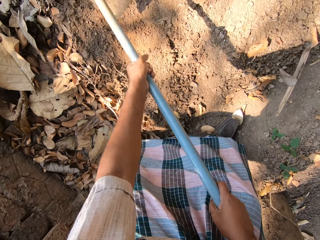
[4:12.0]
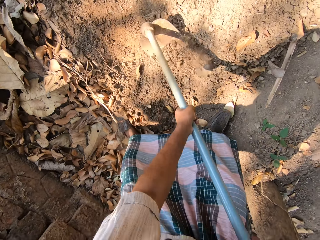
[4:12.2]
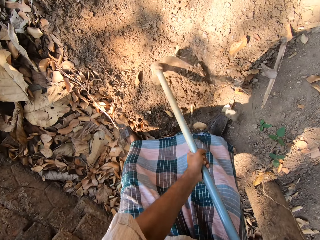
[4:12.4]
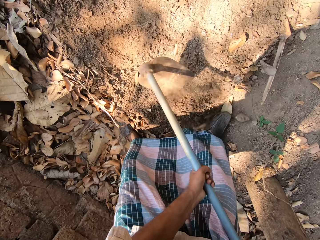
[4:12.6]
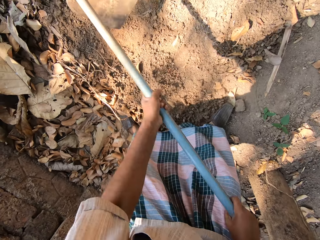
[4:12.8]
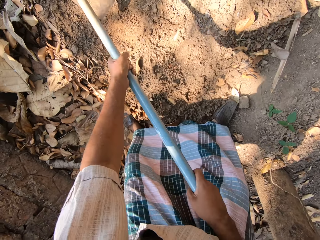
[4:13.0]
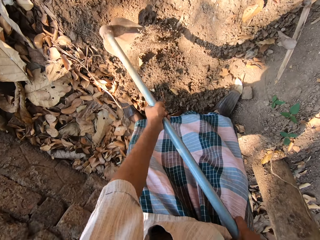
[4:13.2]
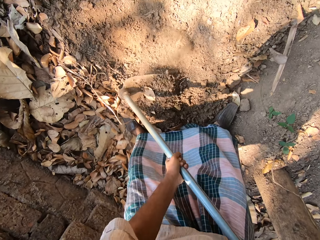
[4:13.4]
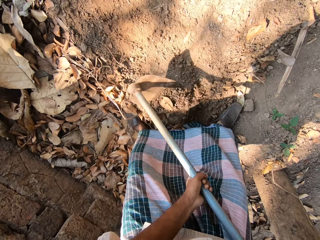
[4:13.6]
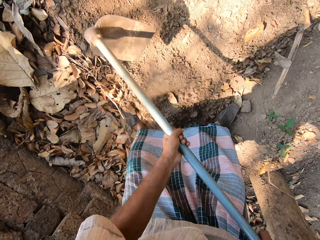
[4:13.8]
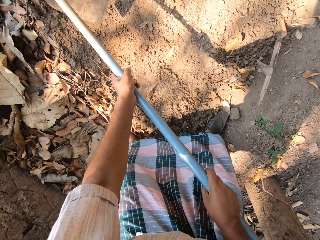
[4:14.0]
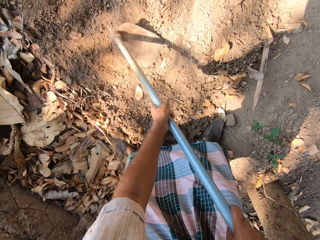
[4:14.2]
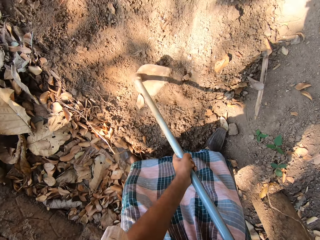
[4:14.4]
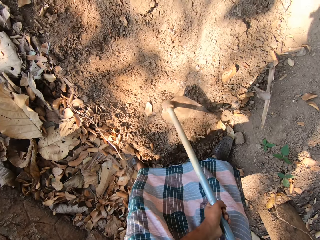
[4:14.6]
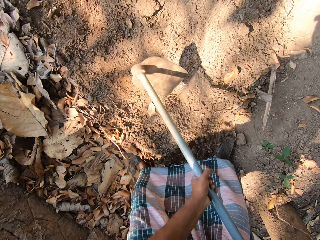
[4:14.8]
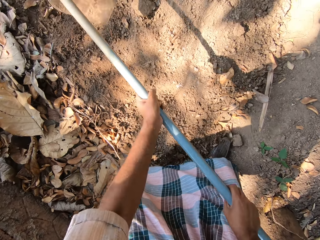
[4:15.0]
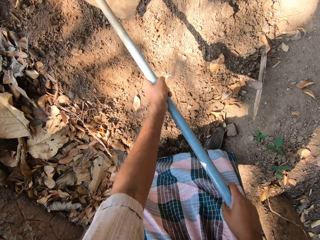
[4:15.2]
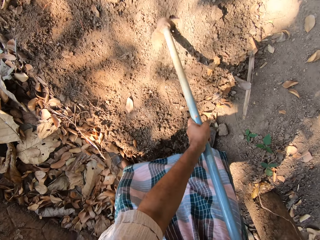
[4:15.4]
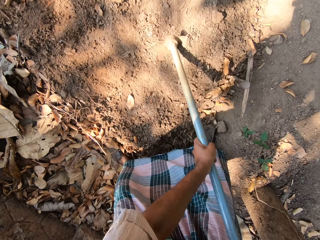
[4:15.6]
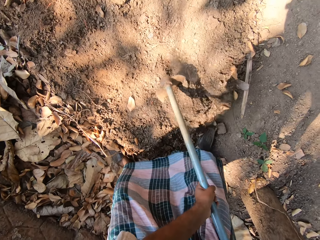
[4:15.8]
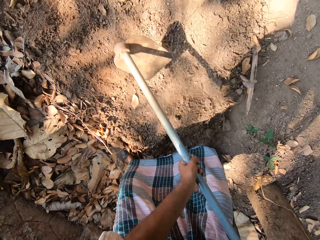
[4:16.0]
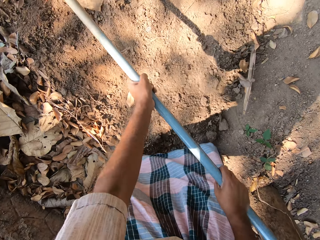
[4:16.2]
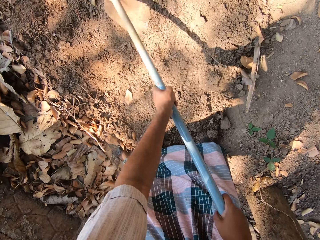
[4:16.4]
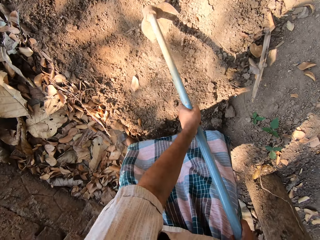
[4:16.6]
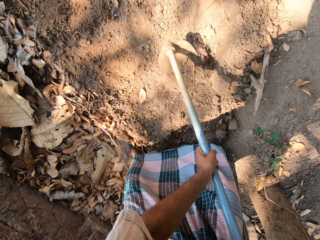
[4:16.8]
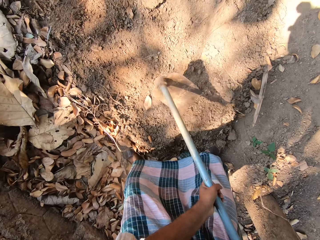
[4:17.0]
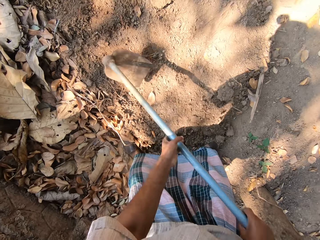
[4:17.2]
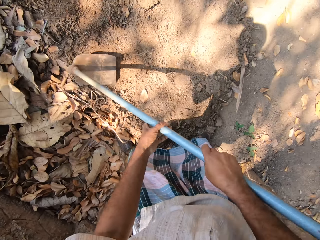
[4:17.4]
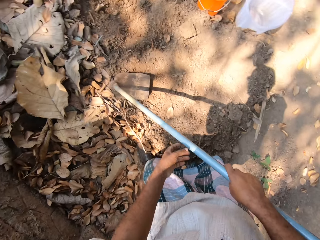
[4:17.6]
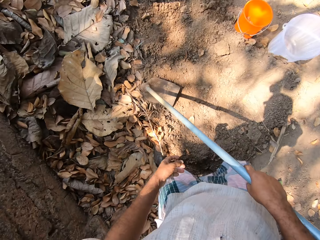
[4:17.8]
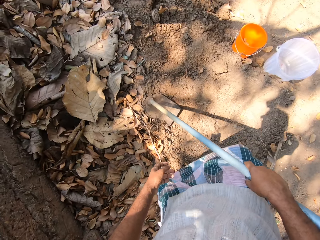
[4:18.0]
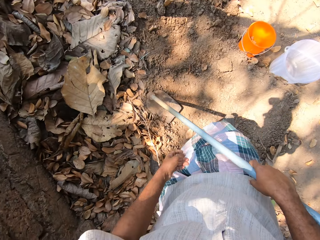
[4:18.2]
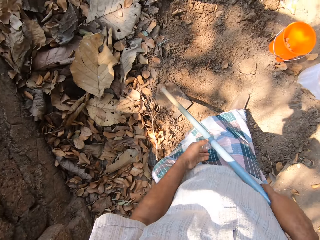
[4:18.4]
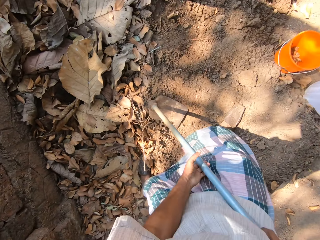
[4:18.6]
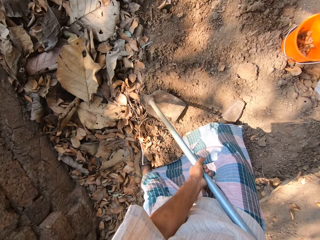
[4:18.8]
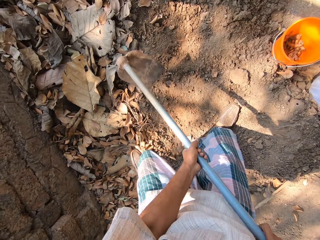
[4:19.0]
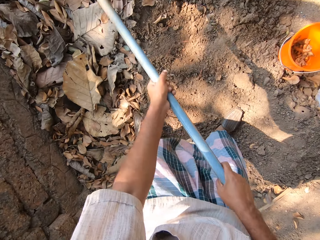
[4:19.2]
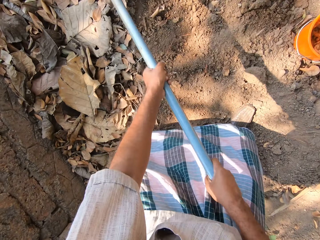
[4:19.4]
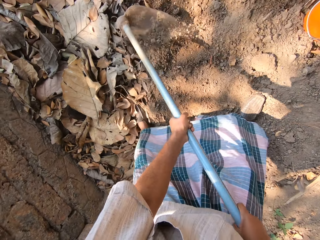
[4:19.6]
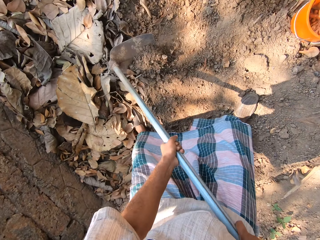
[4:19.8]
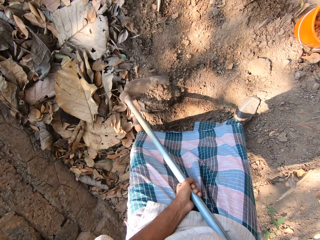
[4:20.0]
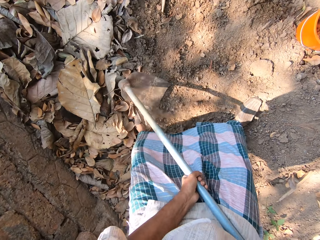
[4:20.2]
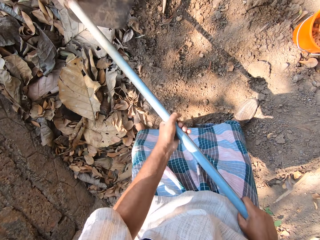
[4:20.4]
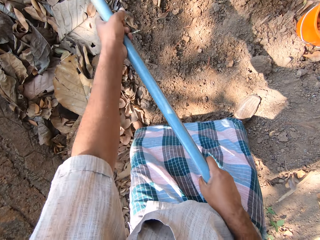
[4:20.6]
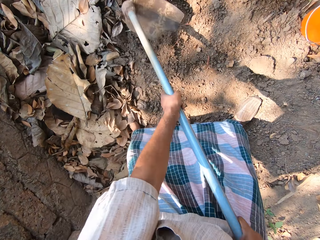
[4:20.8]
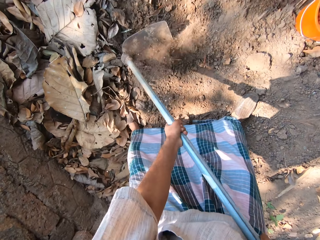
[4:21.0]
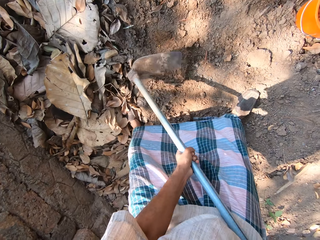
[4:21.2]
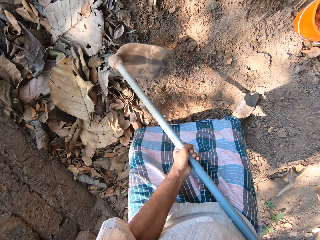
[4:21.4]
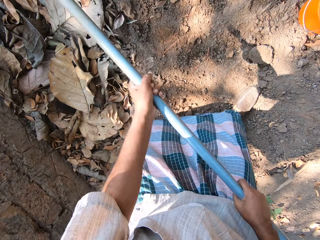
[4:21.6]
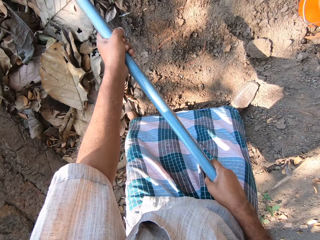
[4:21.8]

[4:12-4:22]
The camera wearer digs a hole in the floor with the hoe in both hands. They move forward on the garden. They dig a hole in the floor with the hoe in both hands.

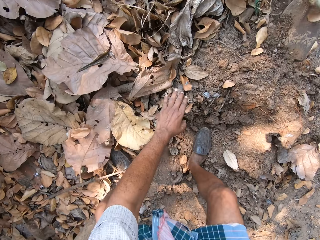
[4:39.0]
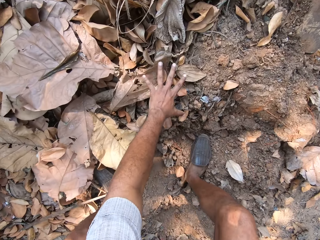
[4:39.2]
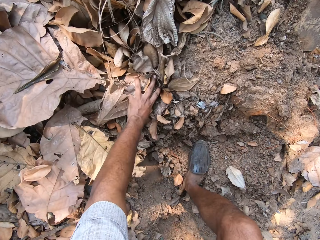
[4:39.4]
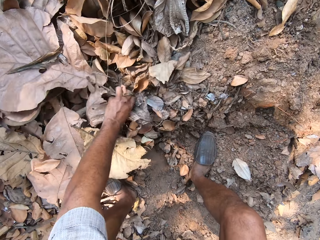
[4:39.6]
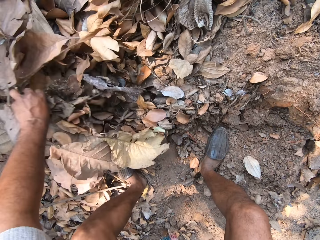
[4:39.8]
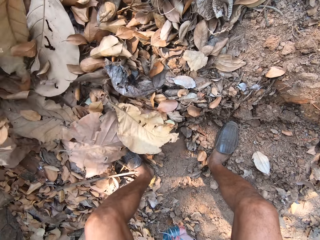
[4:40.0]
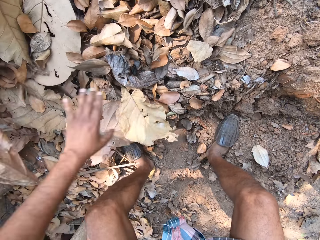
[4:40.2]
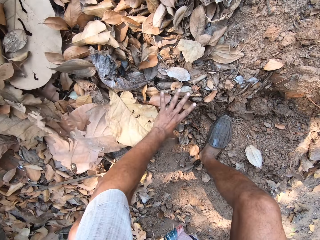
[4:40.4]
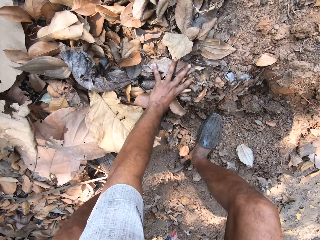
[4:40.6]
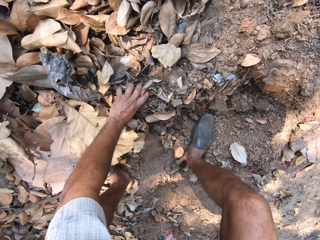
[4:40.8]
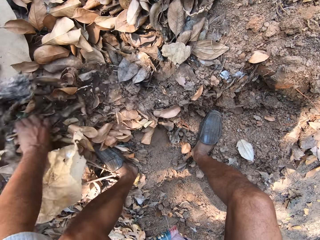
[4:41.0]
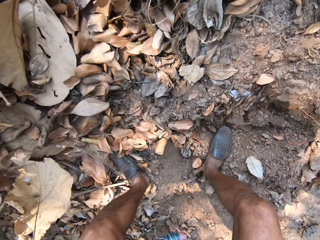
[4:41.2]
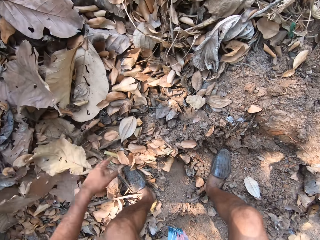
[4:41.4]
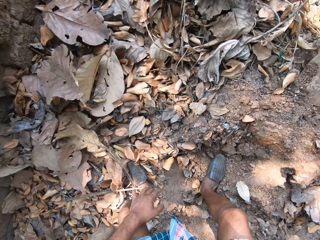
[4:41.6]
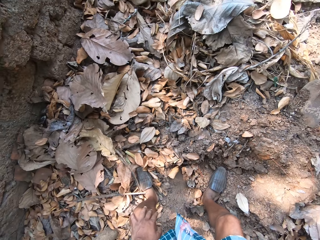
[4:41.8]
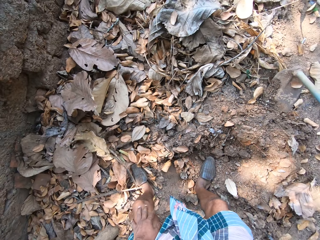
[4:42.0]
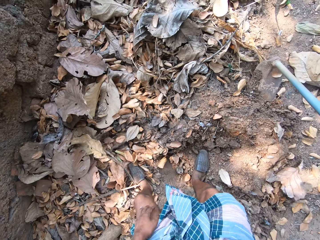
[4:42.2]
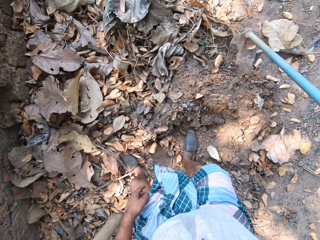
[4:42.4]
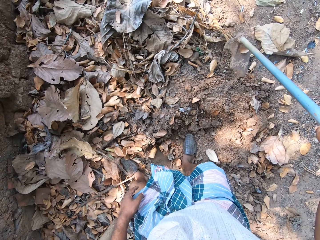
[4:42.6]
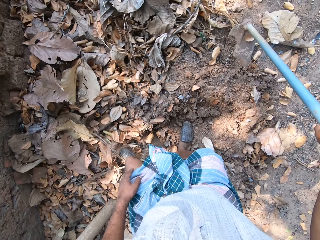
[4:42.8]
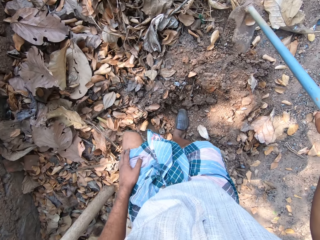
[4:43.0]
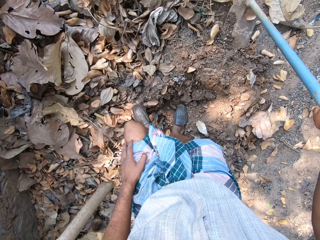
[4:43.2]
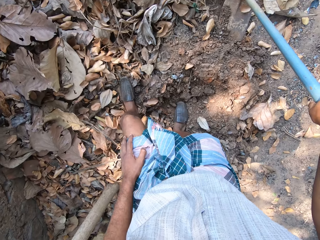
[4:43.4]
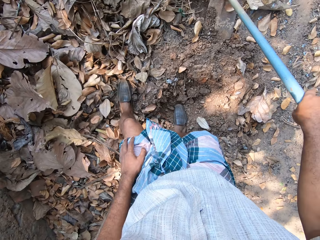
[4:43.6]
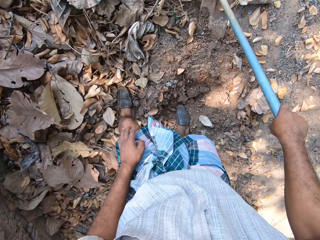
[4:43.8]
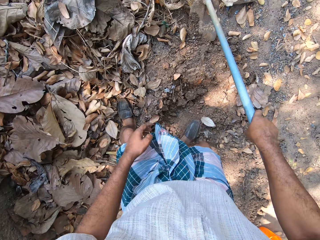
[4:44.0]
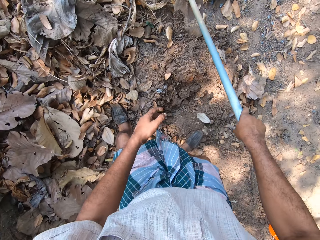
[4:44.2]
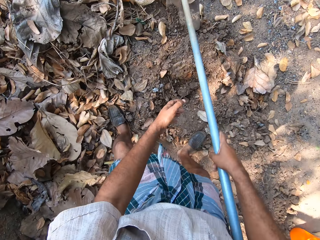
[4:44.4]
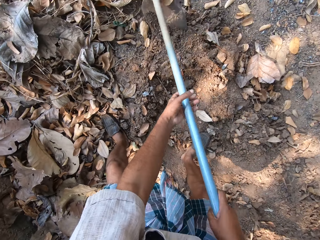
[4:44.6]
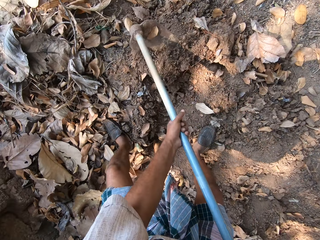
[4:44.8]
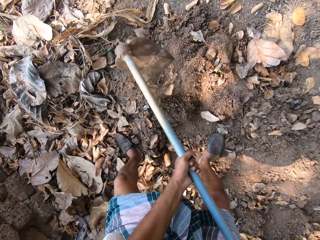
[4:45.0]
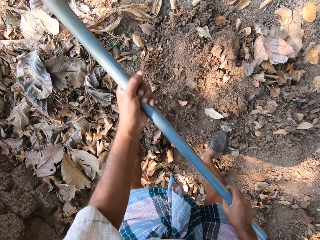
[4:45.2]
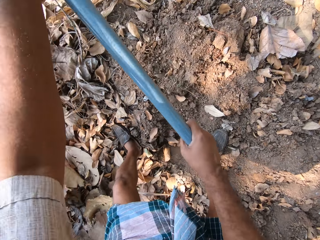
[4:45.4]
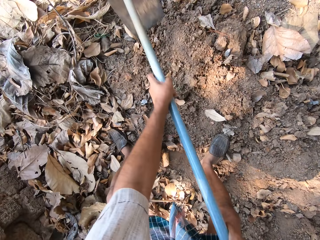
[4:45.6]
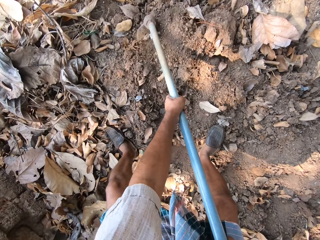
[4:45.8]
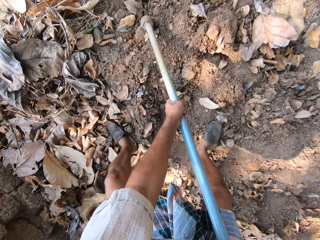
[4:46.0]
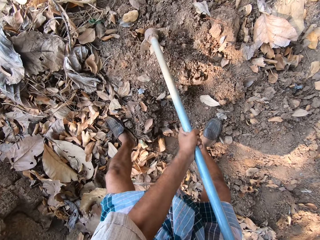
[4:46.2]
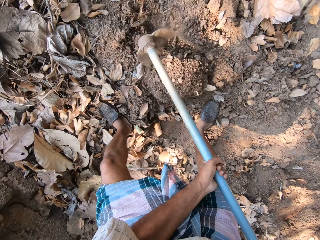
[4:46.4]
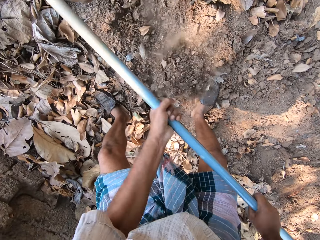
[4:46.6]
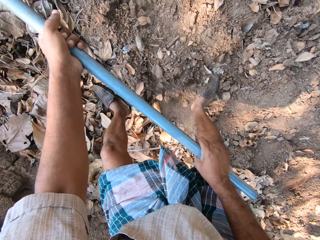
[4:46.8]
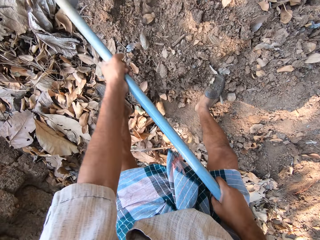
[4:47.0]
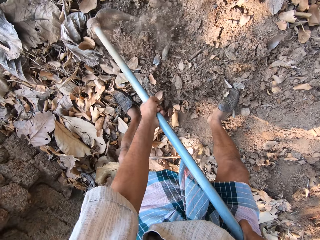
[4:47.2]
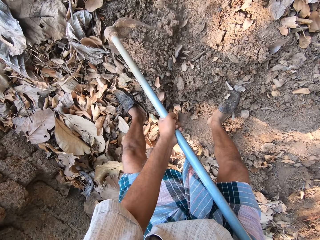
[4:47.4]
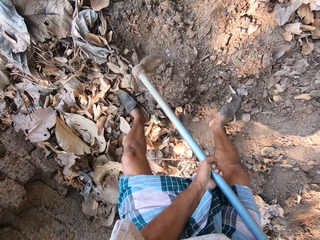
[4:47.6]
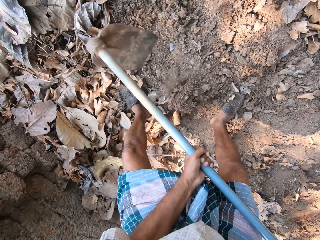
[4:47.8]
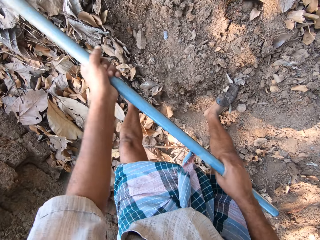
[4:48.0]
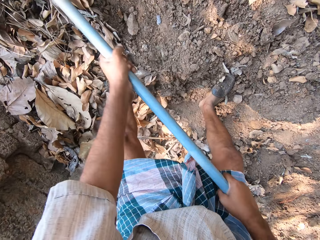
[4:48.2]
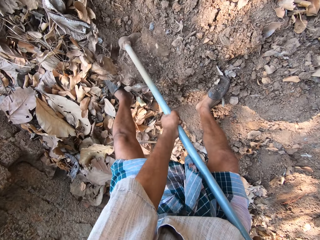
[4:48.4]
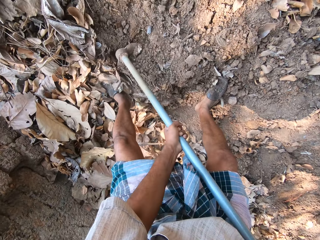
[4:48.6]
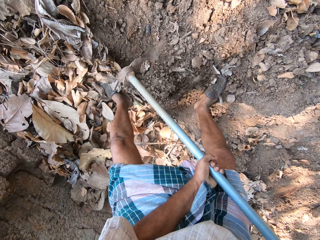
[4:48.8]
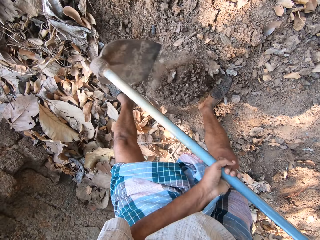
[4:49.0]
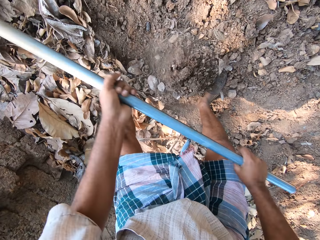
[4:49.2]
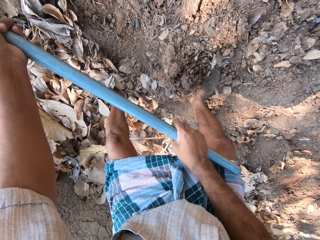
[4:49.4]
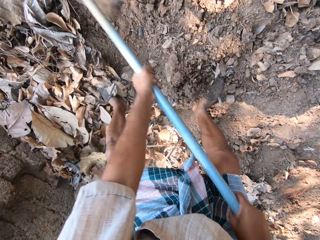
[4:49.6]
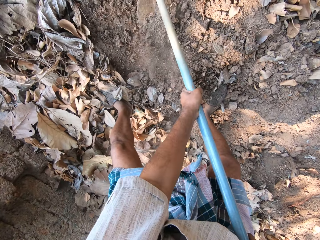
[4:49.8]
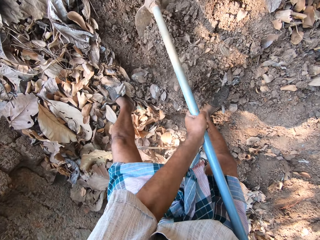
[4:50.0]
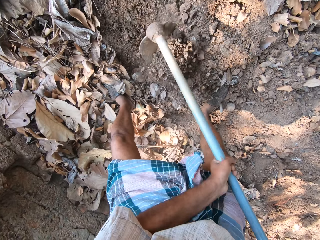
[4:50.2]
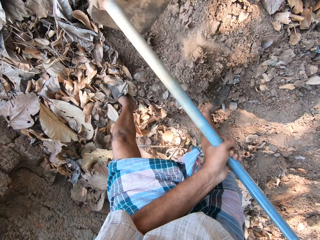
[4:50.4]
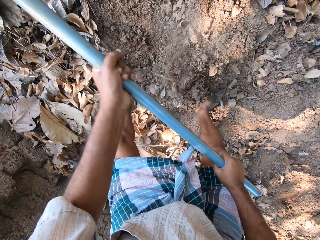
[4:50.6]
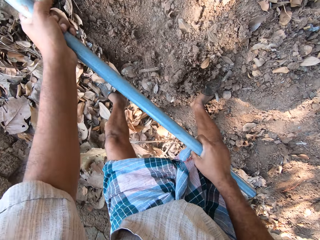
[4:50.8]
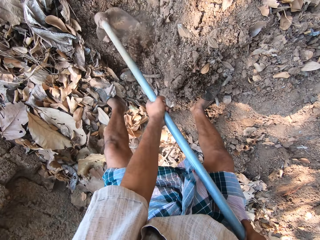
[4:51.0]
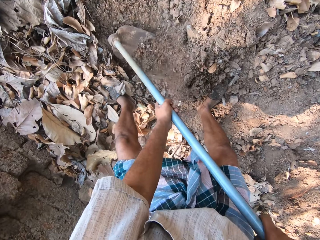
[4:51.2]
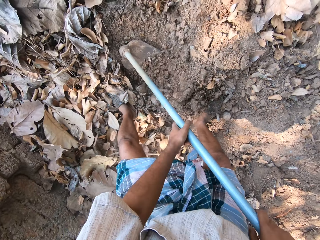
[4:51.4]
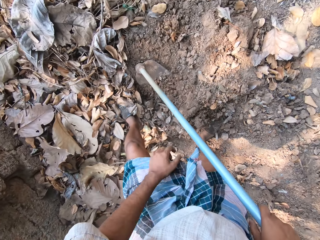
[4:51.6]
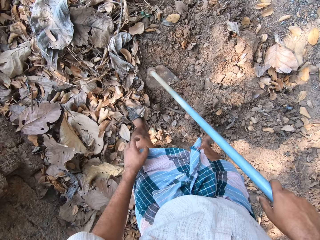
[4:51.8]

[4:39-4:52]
The camera wearer moves some leaves on the floor with his left hand. He digs on the ground.
